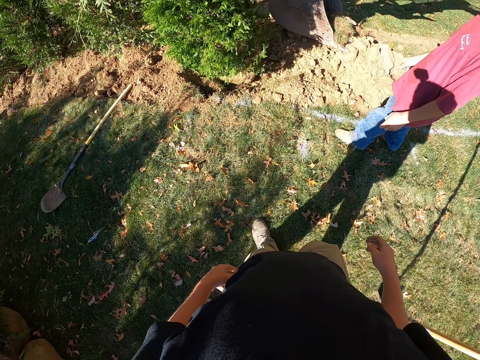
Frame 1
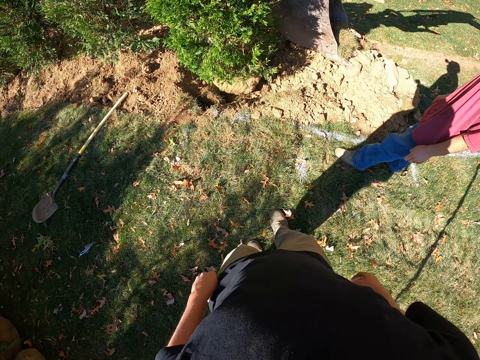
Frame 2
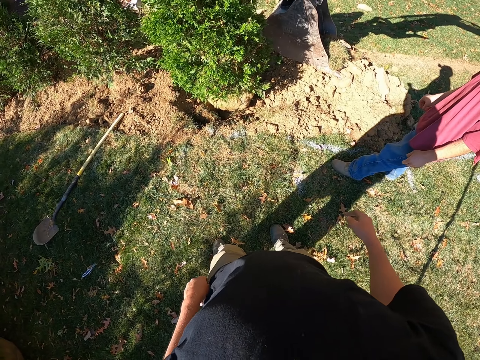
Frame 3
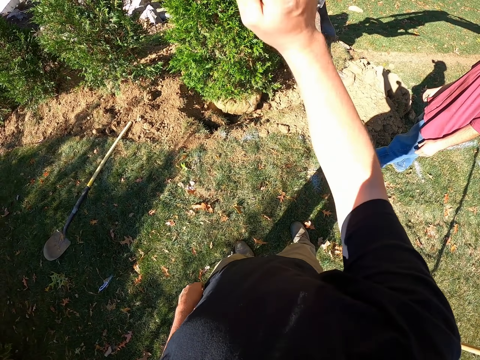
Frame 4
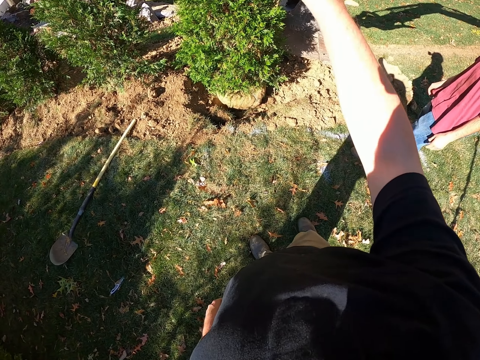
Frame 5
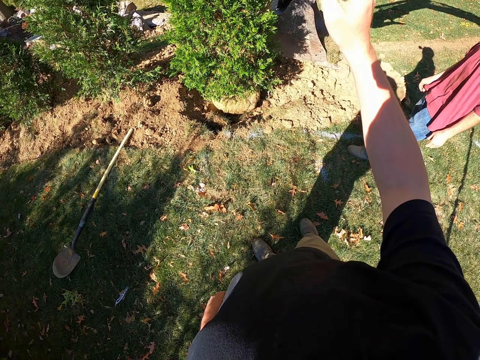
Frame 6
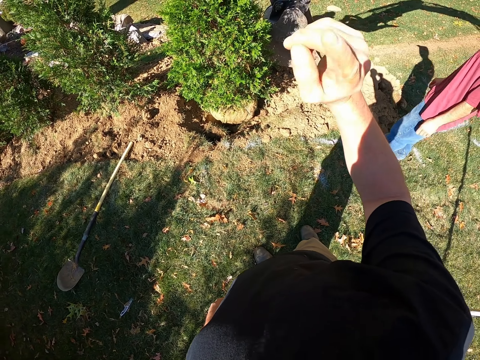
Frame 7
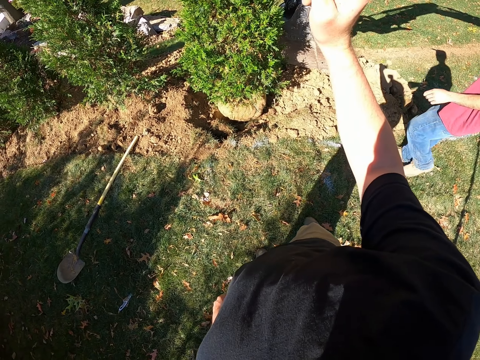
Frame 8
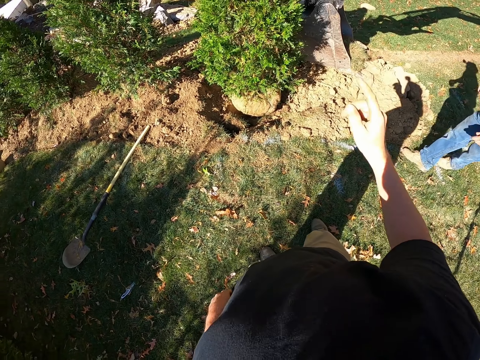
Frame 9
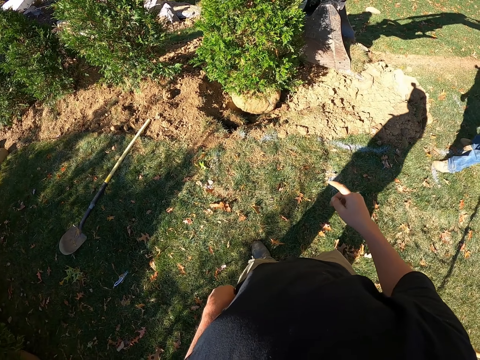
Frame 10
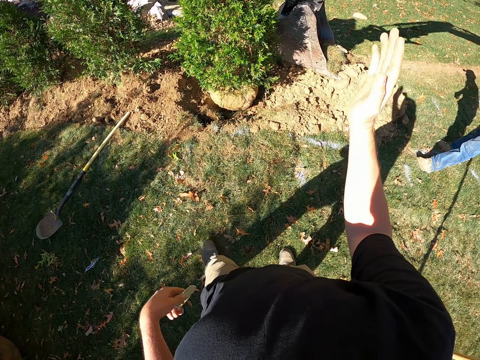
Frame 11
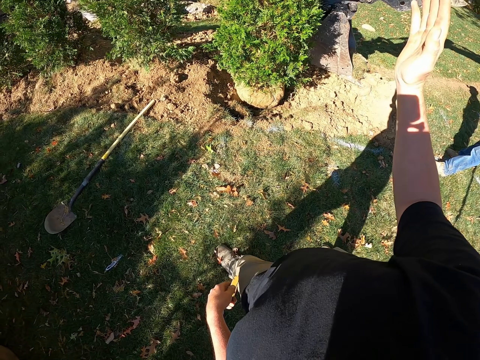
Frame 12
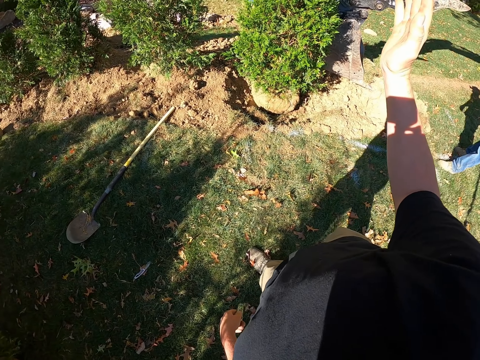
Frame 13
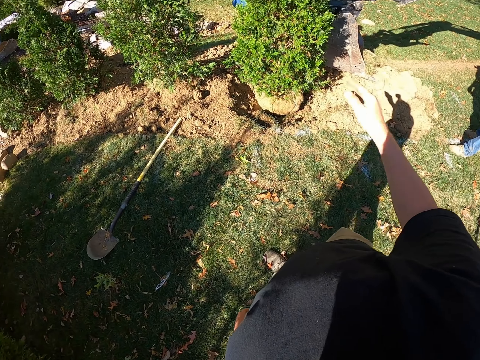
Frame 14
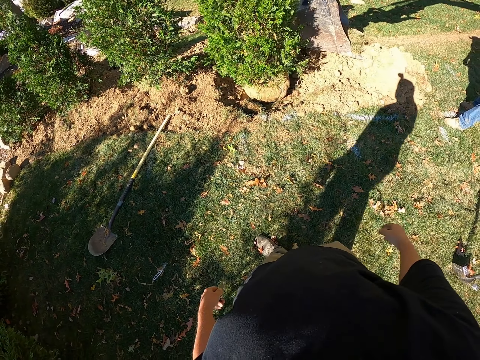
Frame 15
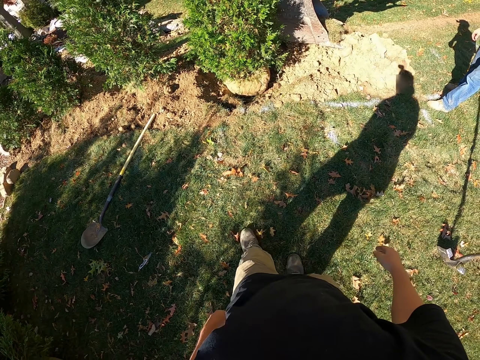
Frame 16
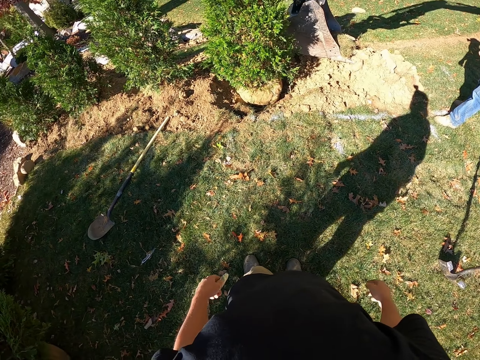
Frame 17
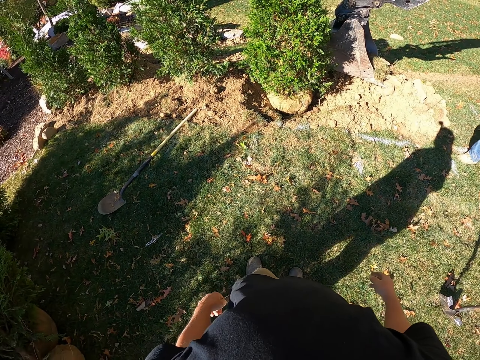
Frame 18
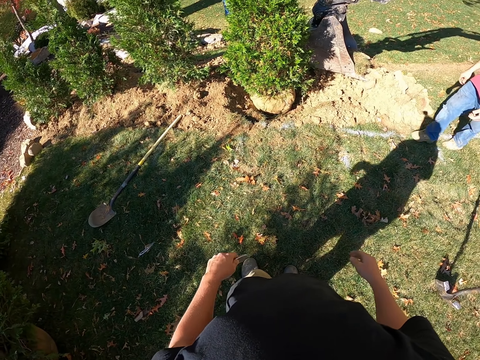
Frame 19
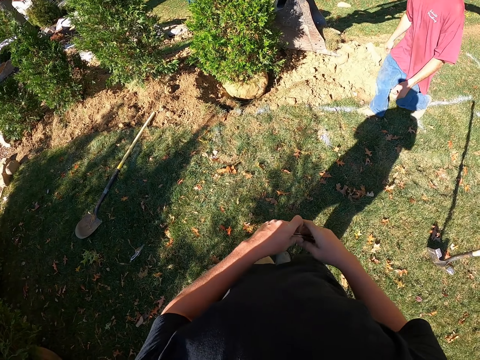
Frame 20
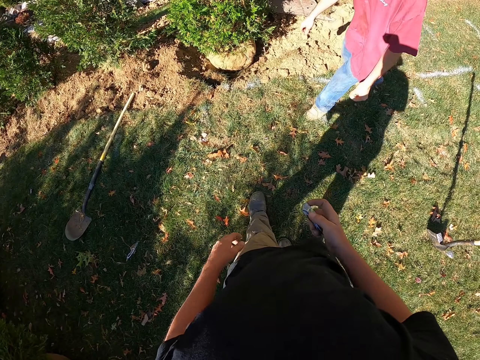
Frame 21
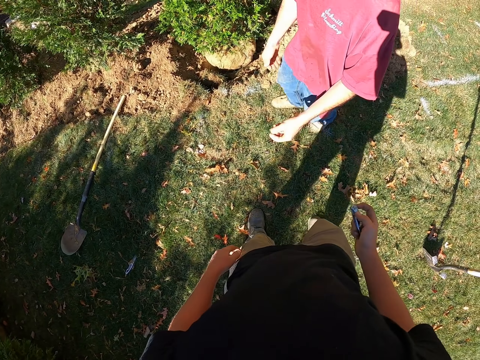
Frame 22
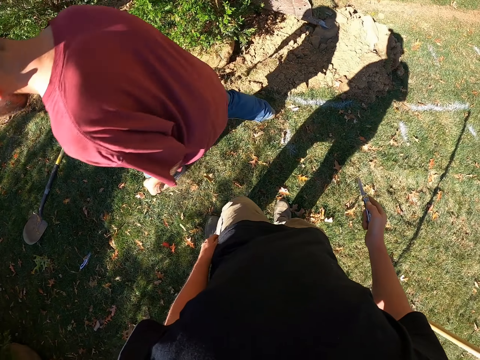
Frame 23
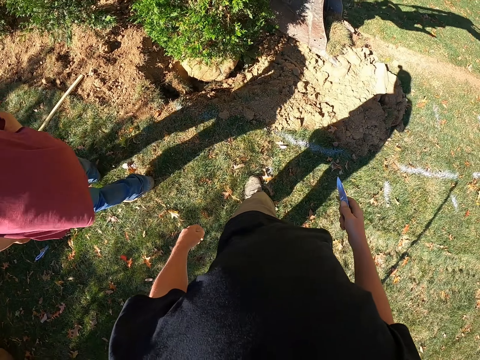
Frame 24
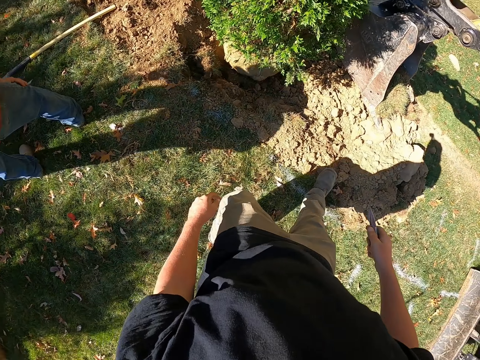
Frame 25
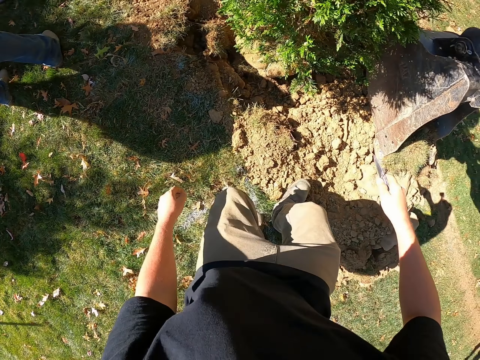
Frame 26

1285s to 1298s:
The camera wearer uses a hand gesture. He raises his hand. He takes out his pocket knife from the pocket. He moves his pocket knife to the right hand.

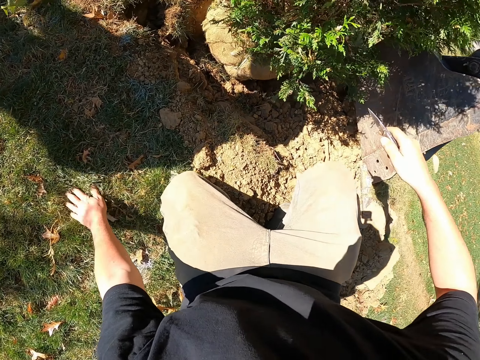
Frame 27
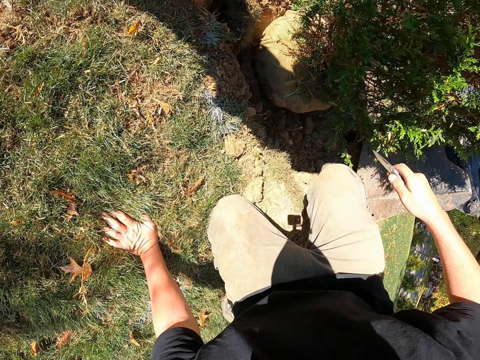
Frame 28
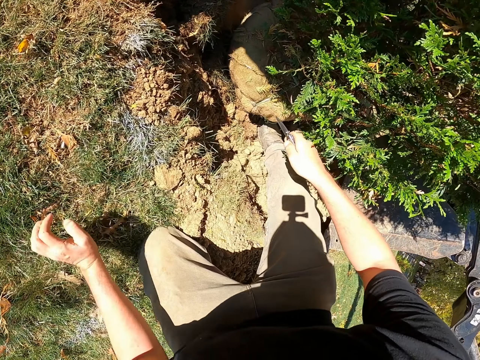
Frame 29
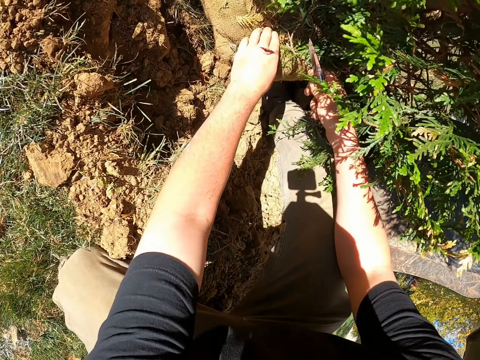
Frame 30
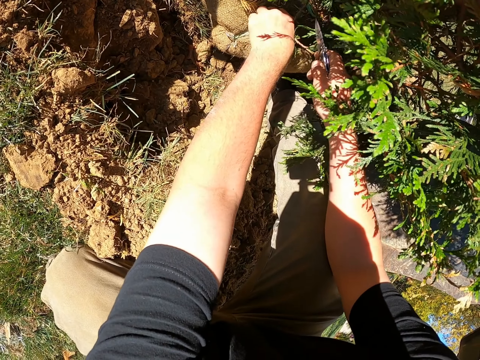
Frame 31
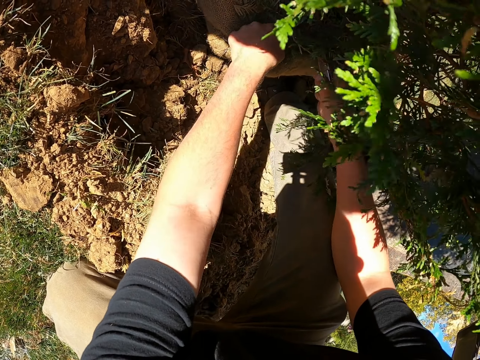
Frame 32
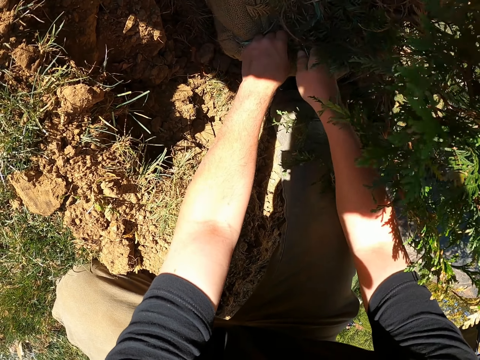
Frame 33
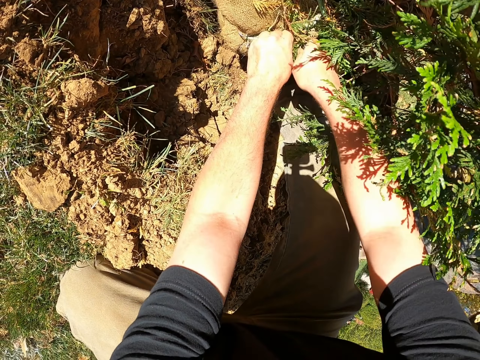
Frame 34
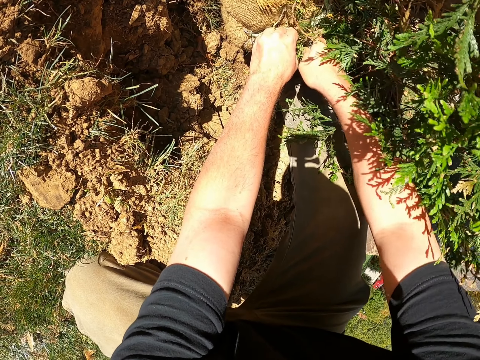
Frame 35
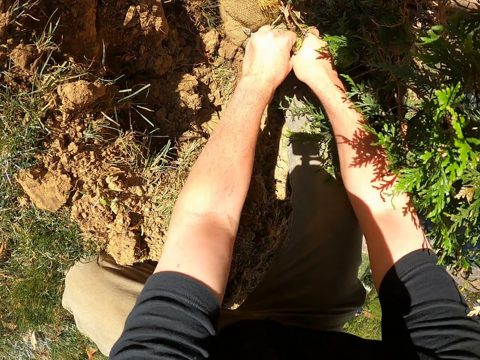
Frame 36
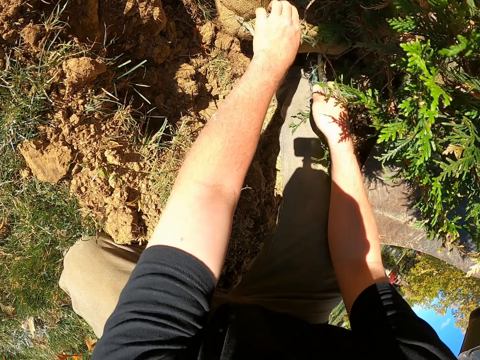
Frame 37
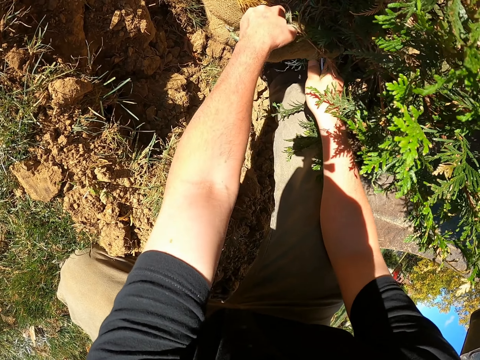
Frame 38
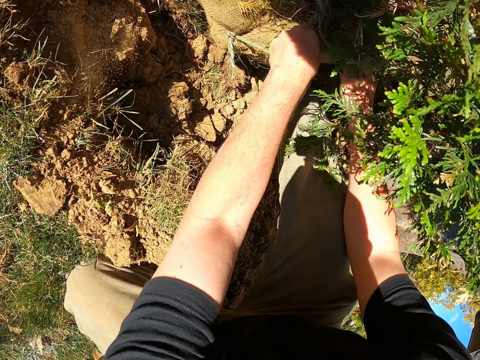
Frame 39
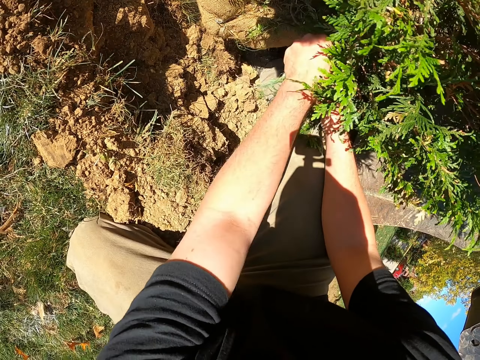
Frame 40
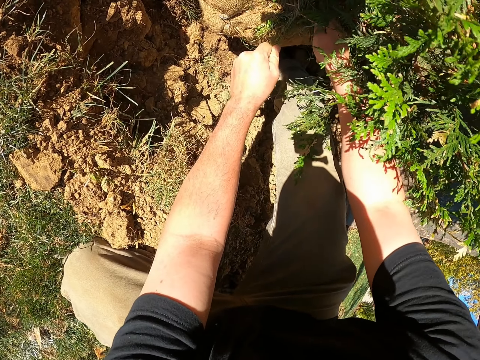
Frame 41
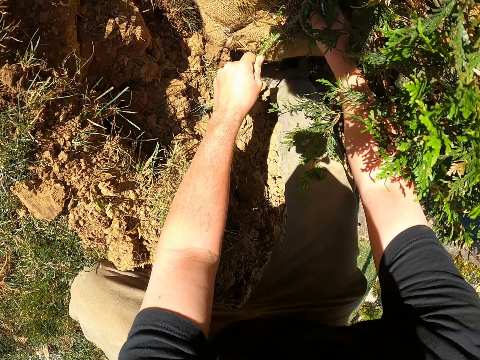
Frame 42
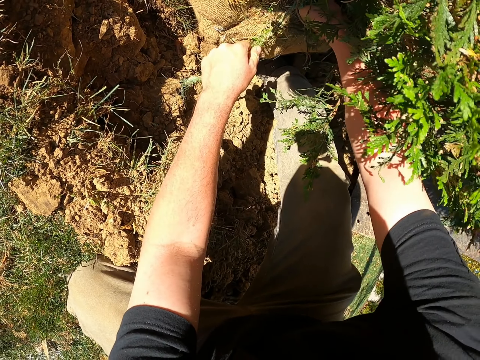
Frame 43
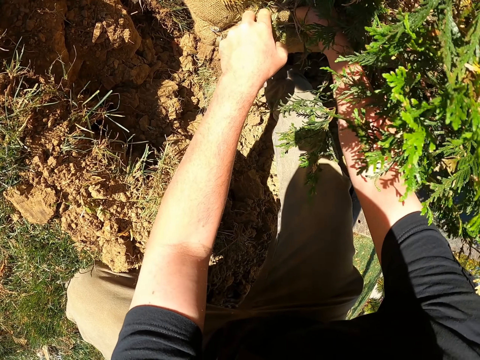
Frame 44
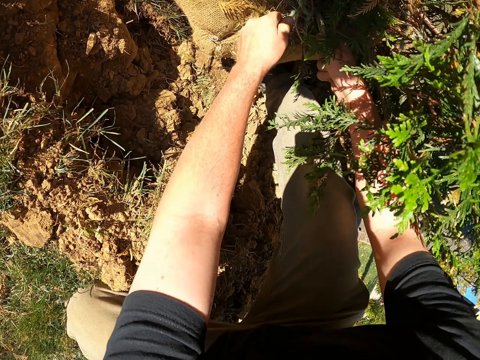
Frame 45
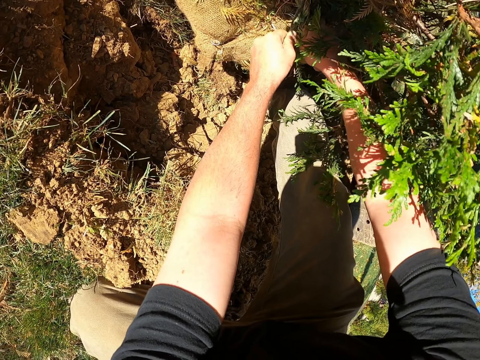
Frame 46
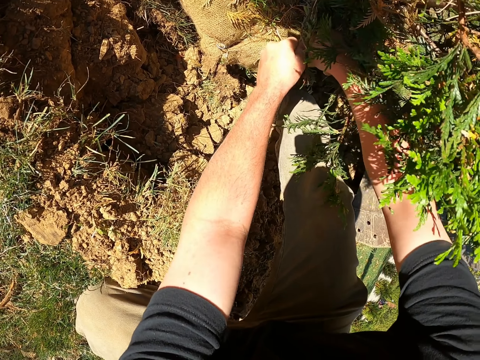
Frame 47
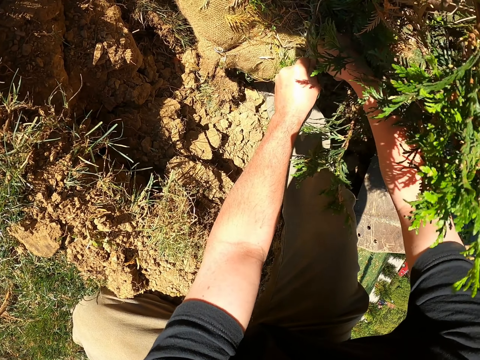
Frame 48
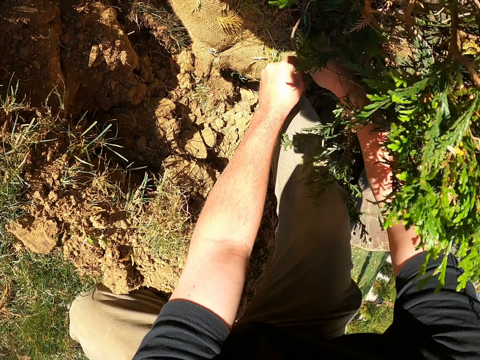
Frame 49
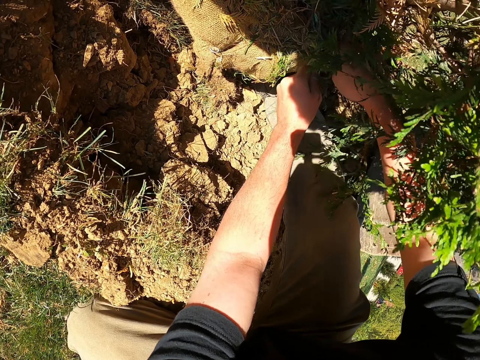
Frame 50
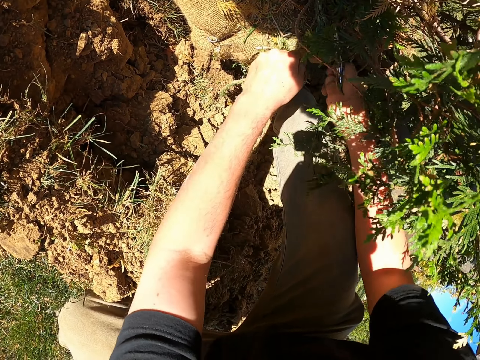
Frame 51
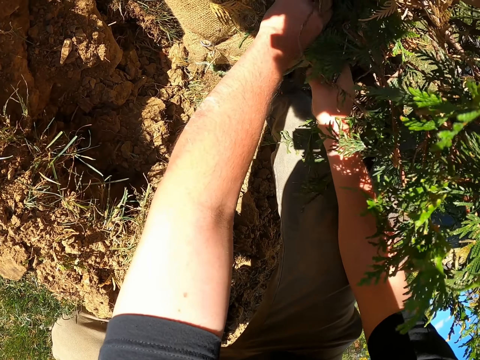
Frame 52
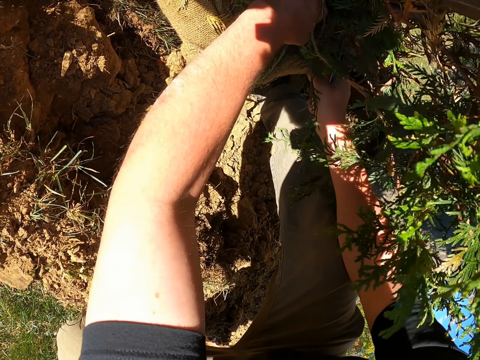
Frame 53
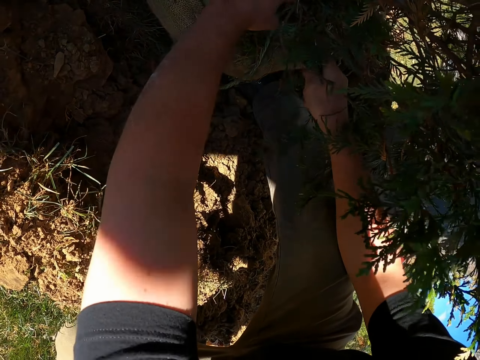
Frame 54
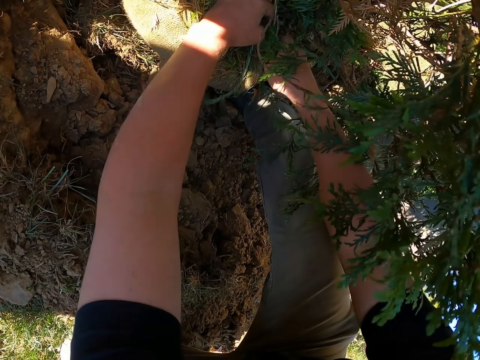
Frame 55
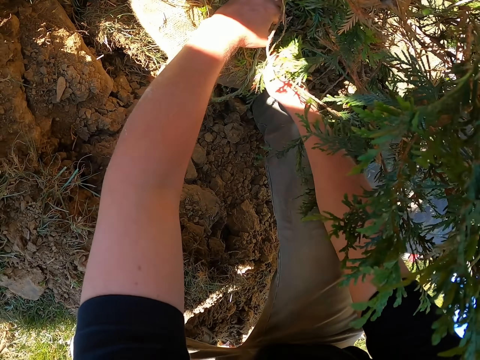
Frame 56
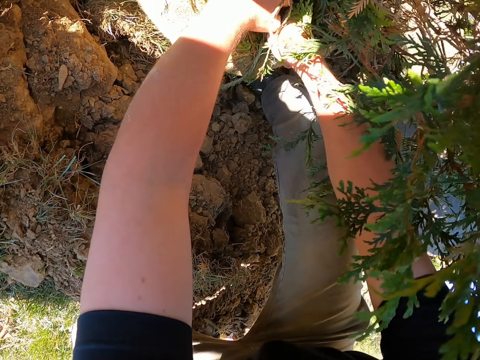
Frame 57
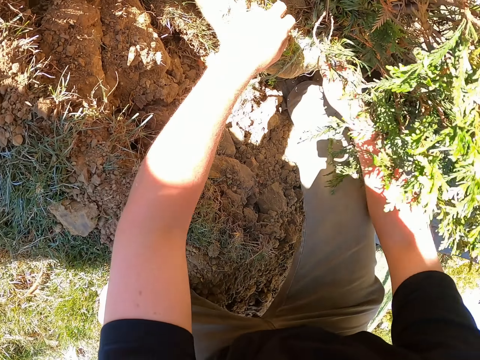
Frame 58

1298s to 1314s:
The camera wearer cuts the rope of the plant with a pocket knife.
